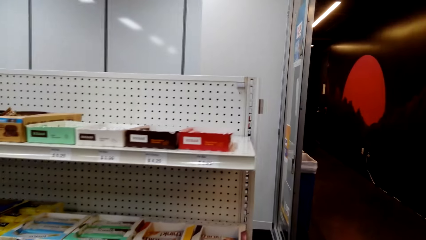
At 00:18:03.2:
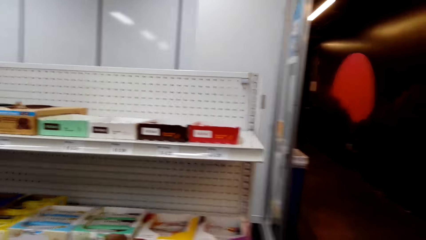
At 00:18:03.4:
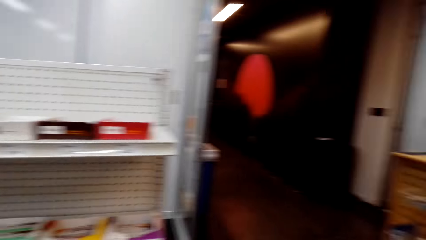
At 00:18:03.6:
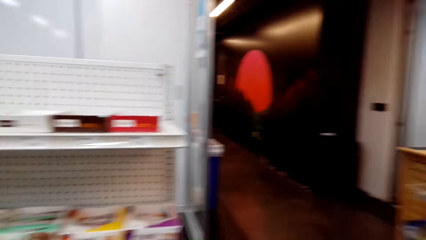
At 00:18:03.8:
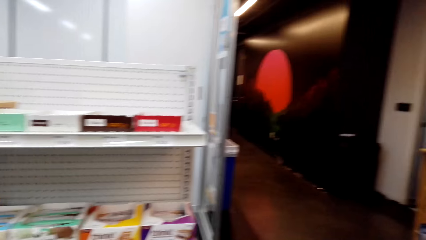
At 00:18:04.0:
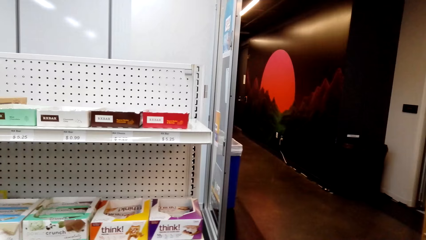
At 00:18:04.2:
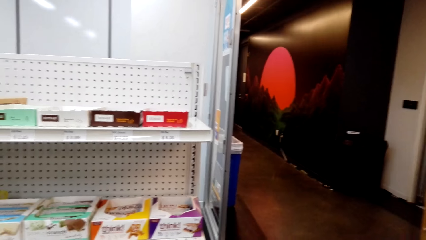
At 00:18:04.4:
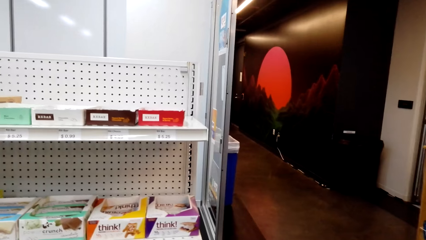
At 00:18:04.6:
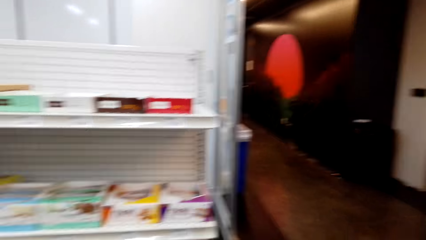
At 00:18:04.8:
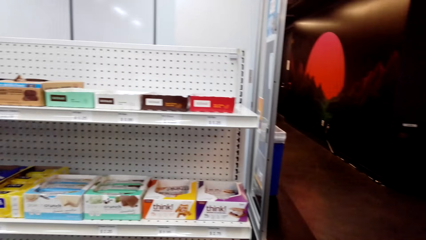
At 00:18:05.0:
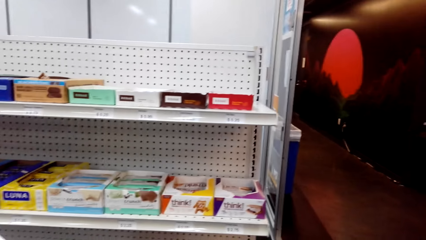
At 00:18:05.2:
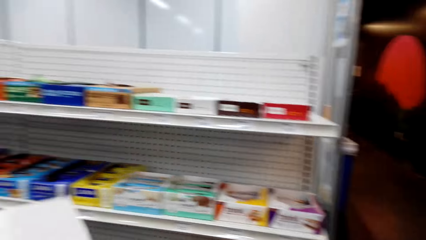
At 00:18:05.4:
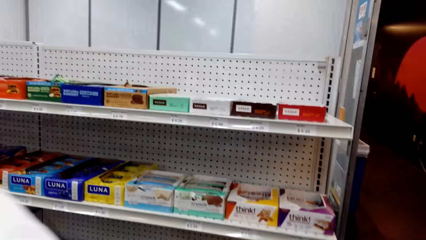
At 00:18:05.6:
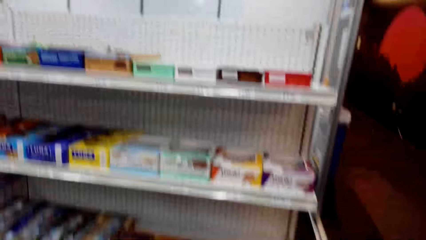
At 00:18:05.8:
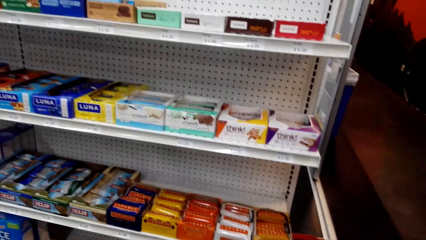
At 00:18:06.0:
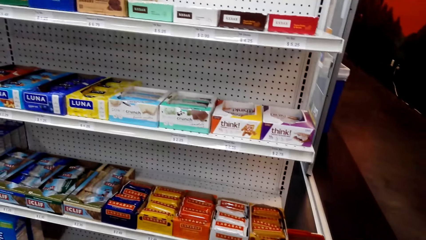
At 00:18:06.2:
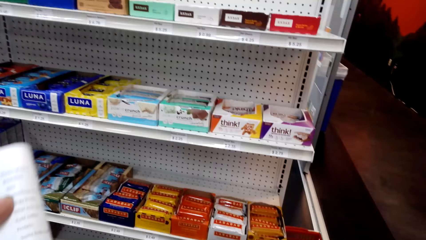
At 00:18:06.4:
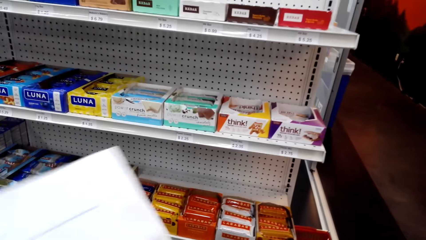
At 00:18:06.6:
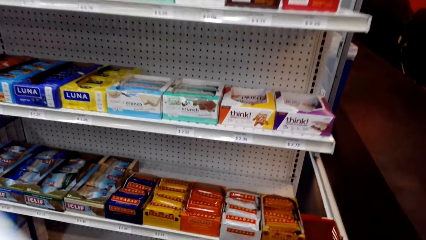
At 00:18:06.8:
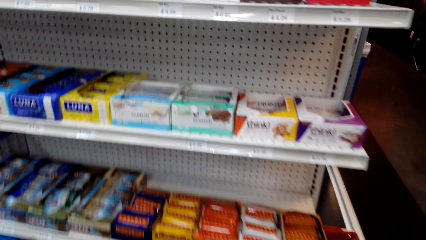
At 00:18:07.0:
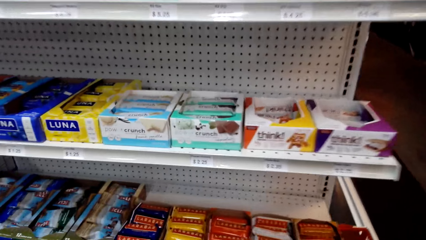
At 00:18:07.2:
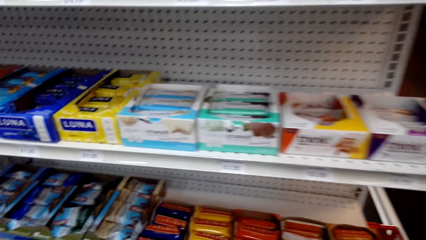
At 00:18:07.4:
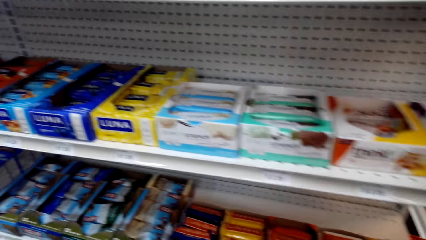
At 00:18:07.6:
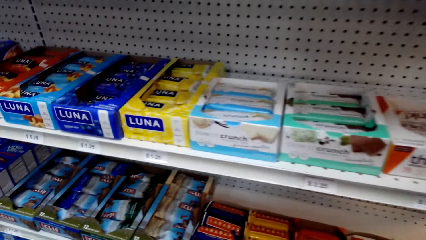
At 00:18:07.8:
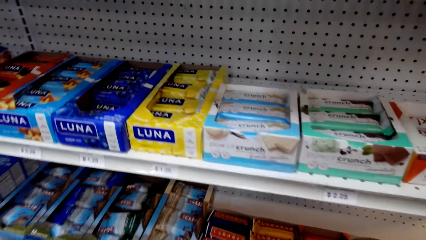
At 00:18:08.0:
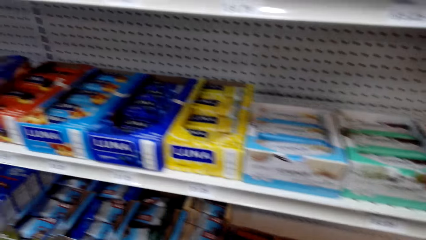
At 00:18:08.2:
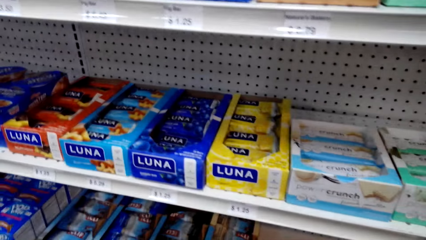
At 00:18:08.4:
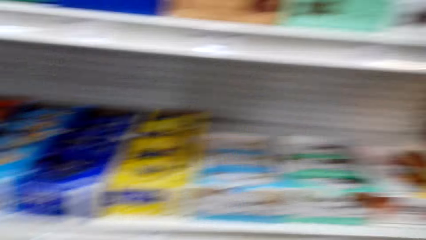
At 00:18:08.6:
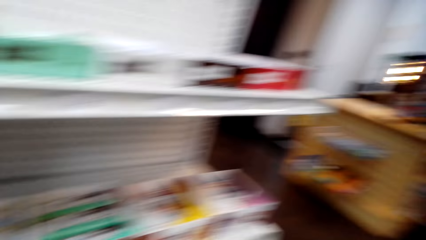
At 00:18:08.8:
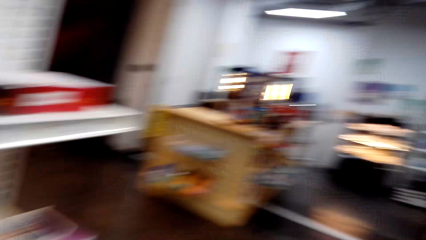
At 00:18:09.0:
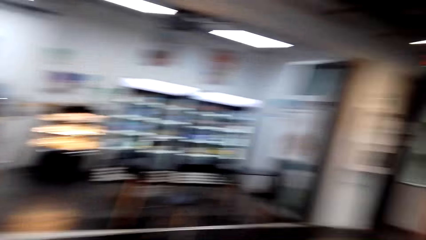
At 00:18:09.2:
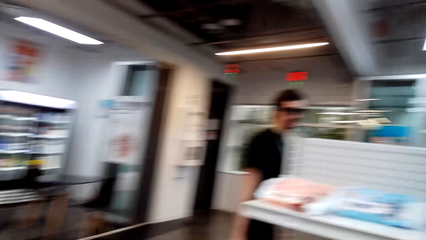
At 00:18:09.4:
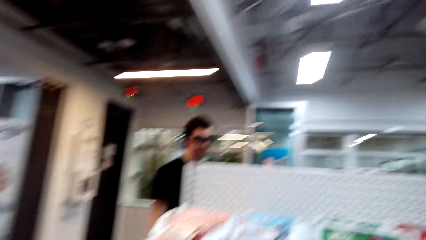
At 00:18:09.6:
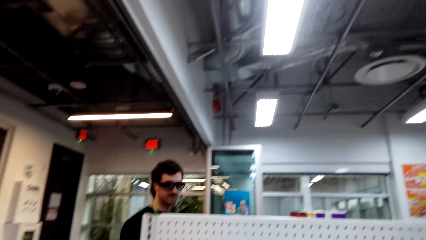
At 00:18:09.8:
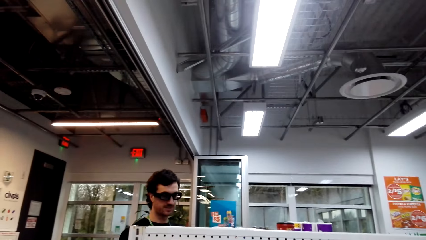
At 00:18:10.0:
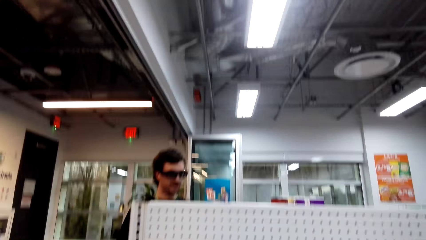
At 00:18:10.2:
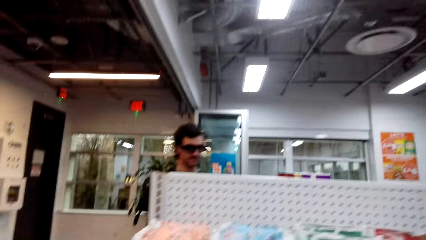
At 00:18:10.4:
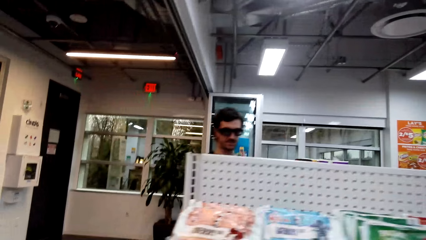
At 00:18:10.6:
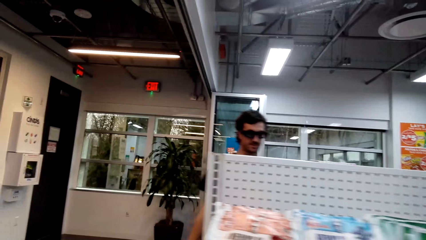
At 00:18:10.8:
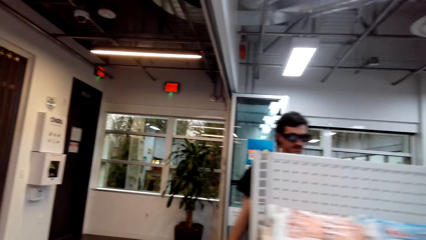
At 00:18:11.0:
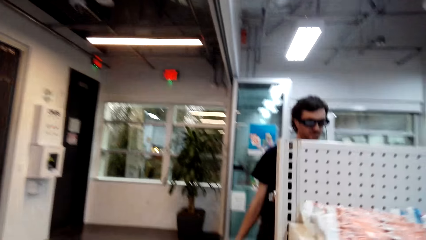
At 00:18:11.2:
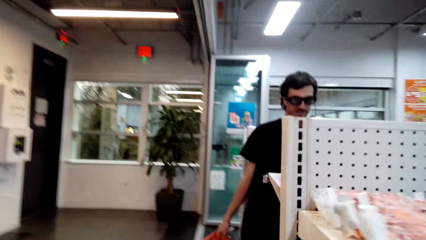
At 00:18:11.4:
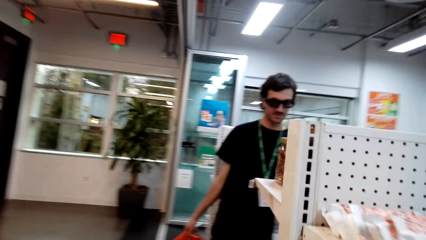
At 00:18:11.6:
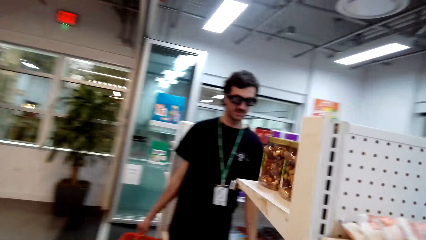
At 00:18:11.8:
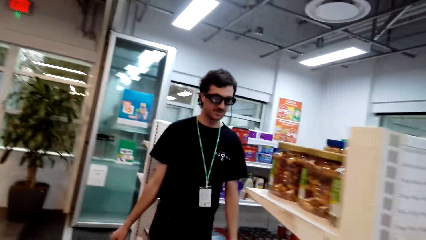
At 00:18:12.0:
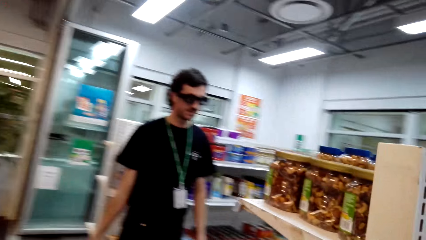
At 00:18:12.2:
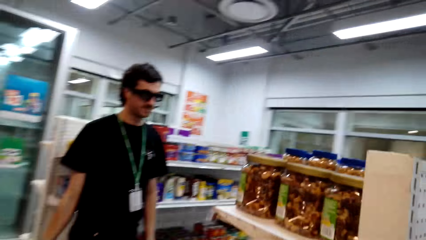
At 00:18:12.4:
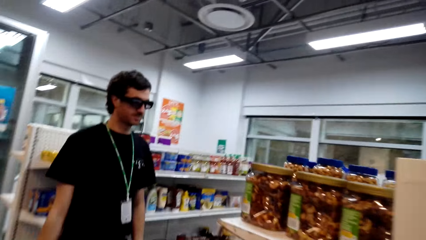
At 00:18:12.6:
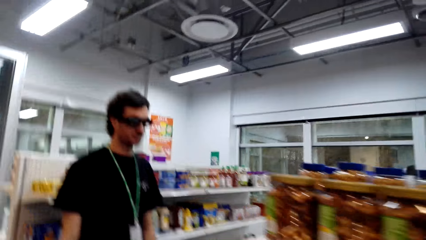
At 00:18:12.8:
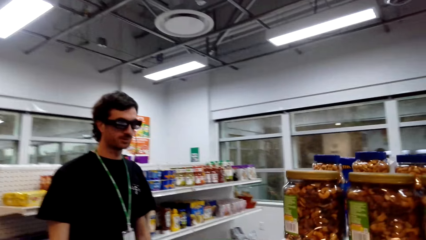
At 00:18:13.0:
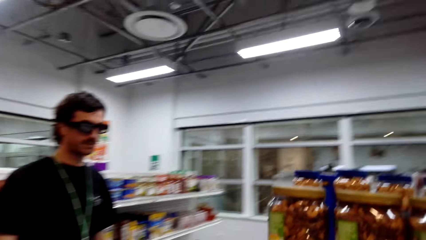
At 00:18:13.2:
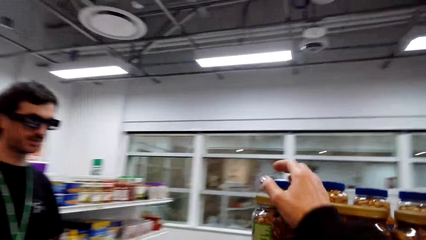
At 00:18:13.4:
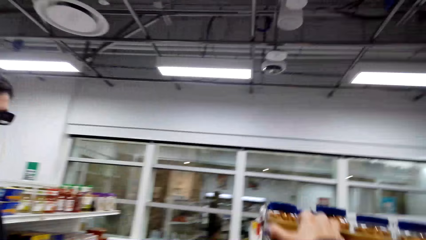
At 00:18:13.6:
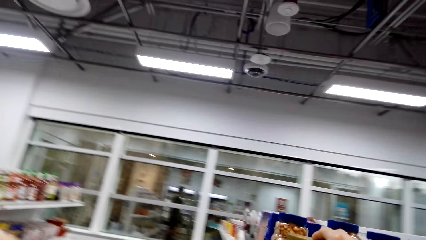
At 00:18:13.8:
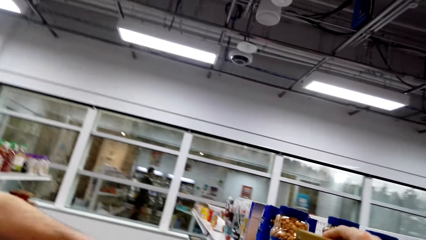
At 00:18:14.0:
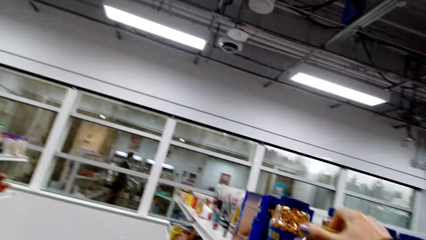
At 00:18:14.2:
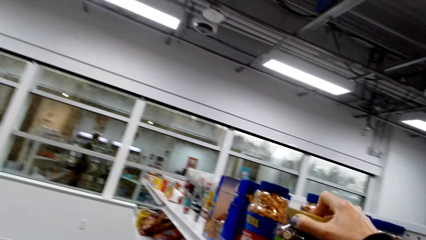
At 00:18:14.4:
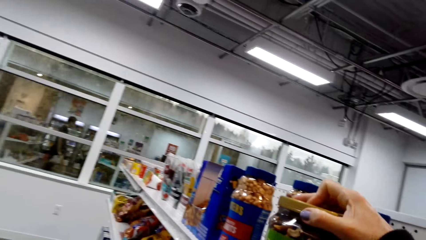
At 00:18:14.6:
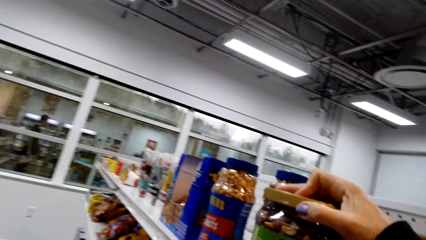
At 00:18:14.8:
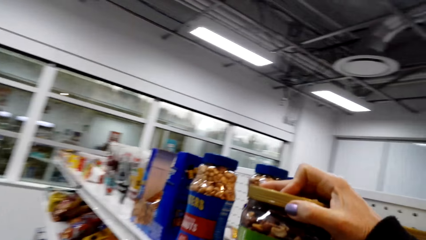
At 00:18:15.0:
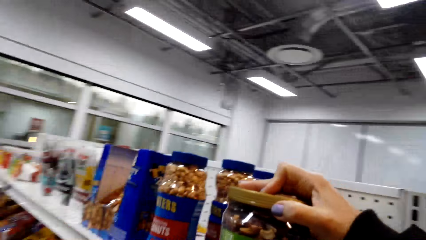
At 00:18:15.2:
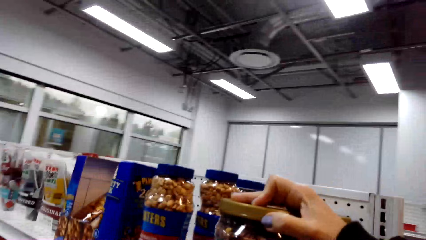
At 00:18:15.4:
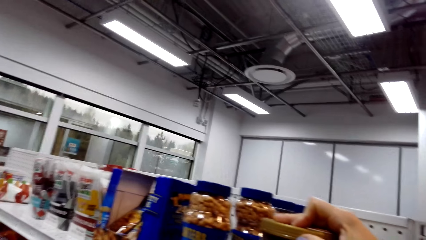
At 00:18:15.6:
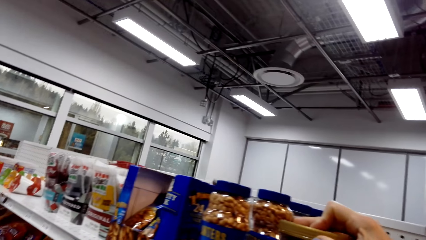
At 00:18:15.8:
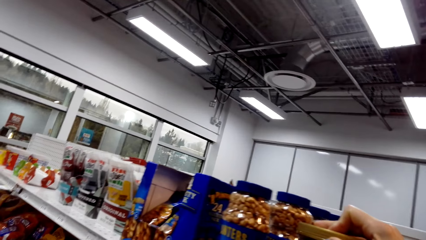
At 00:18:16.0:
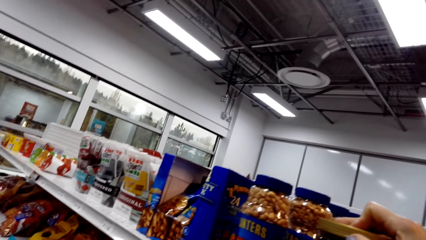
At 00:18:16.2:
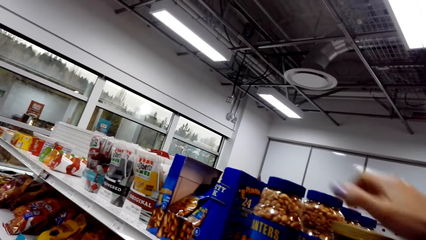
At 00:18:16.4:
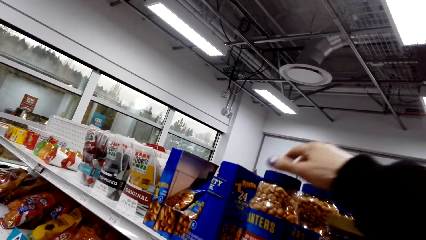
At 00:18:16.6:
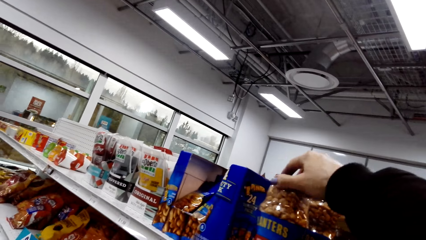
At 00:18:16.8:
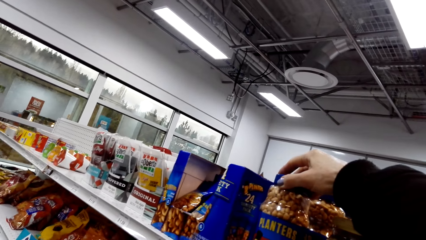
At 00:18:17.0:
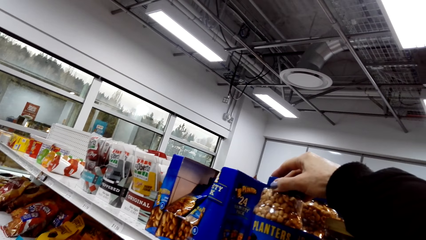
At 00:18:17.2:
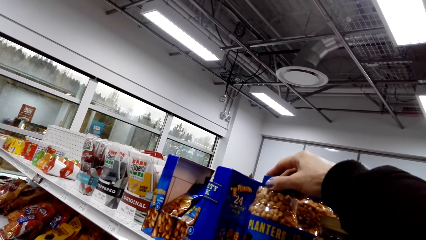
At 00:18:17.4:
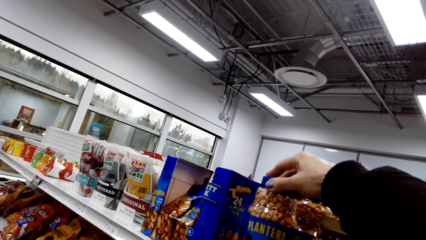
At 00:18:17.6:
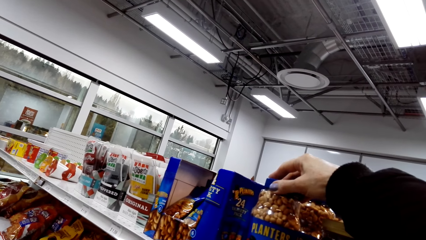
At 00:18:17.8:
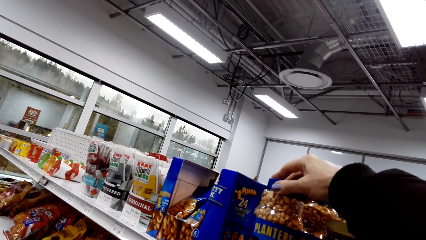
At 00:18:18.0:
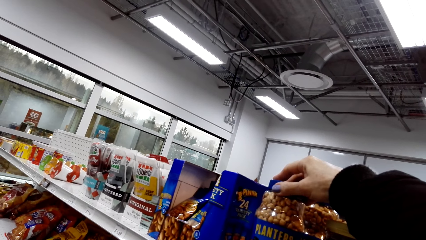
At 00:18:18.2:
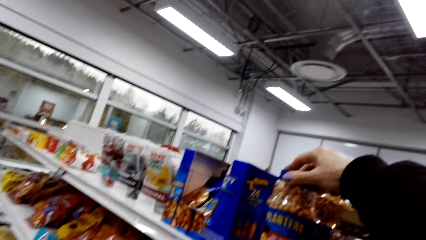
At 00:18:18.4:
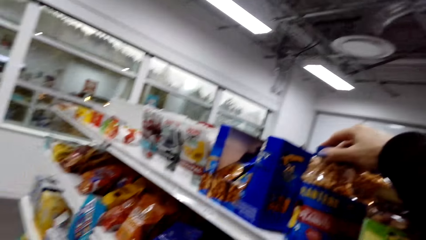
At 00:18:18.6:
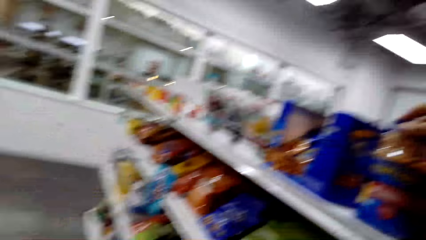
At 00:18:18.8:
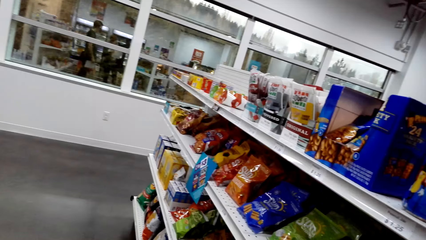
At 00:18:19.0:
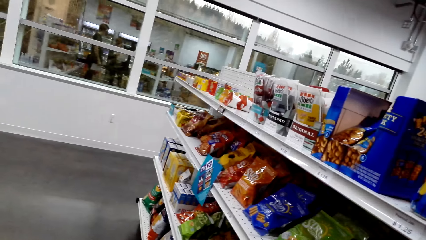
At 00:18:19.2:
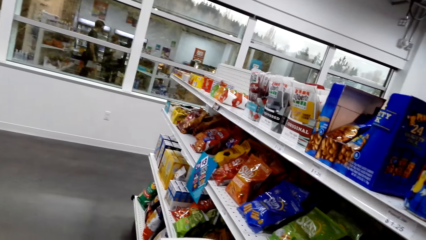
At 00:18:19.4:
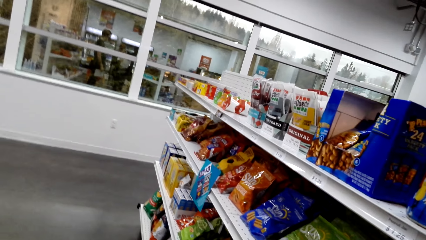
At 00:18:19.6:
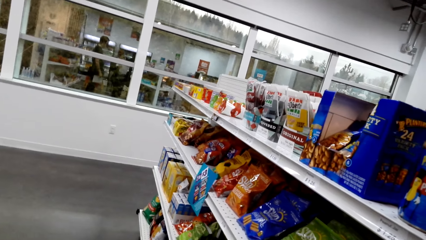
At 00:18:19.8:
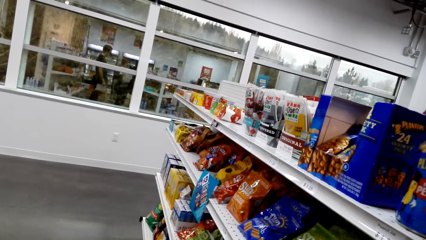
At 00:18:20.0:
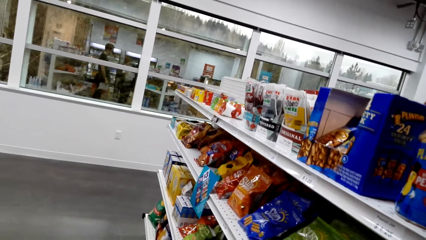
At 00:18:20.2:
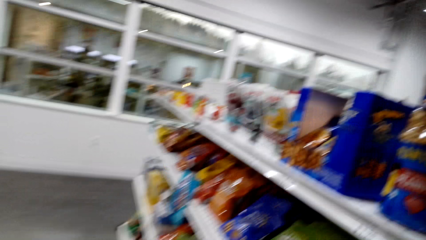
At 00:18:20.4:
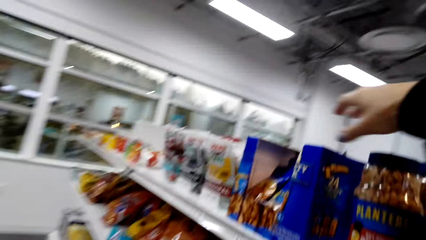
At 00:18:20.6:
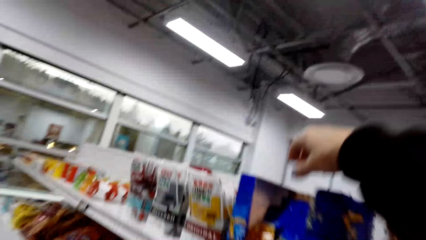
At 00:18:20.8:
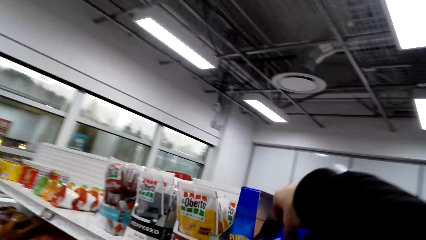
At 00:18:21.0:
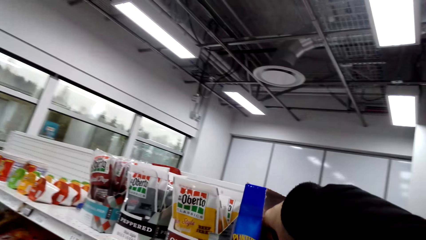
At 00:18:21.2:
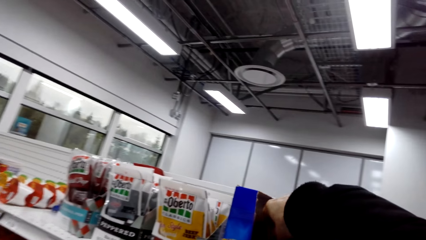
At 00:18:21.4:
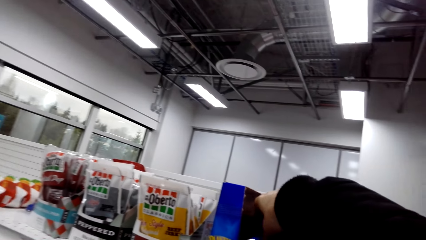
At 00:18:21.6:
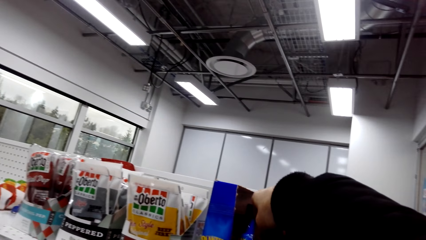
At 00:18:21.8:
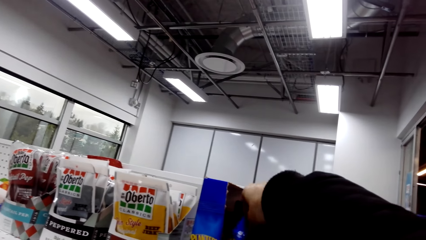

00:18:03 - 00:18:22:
The camera wearer walks around a supermarket. They look around the supermarket. They walk around the supermarket. They talk to a man. The man walks around the supermarket. The camera wearer picks up a tin from a shelf. They touch the container. They hold another packet. They look around.
